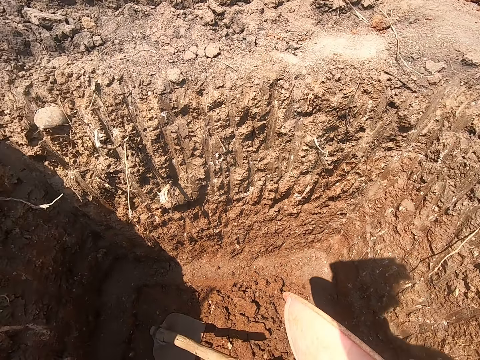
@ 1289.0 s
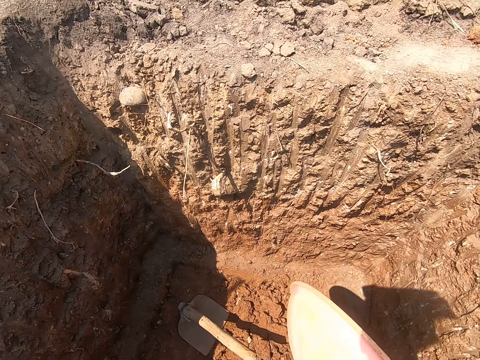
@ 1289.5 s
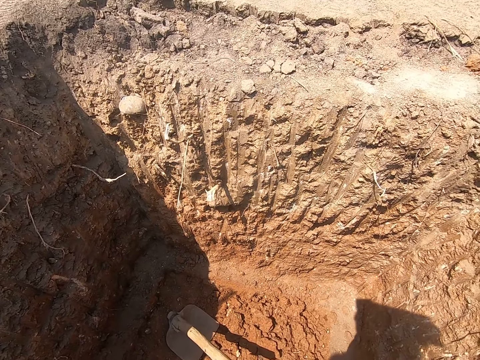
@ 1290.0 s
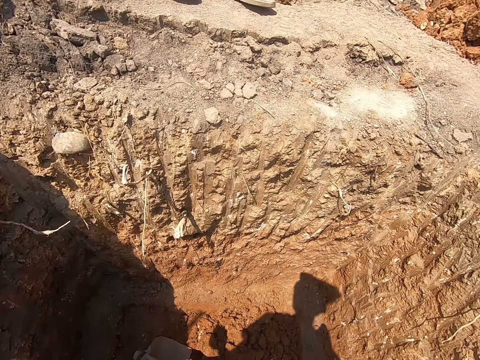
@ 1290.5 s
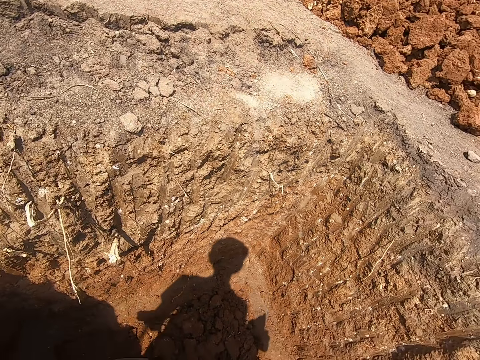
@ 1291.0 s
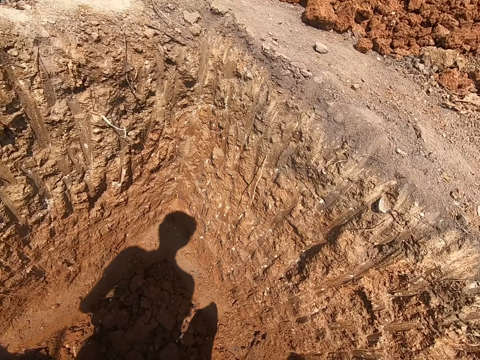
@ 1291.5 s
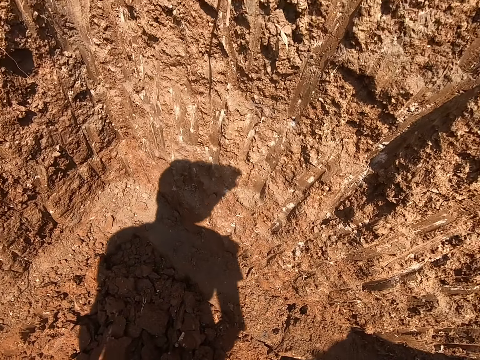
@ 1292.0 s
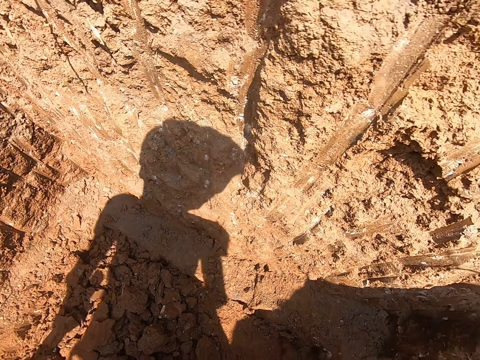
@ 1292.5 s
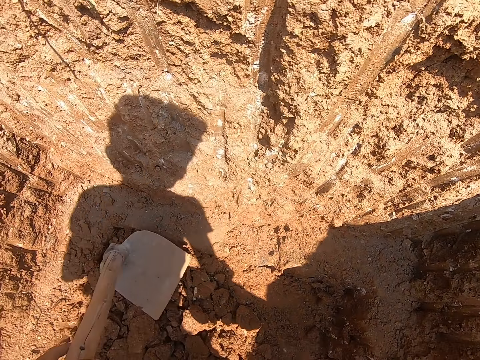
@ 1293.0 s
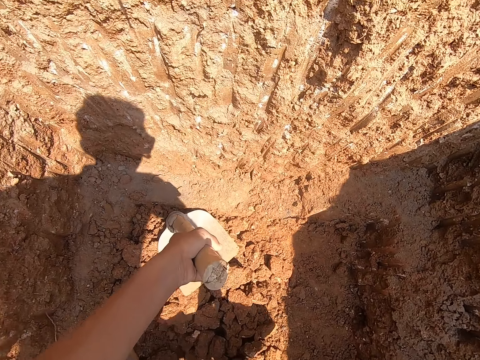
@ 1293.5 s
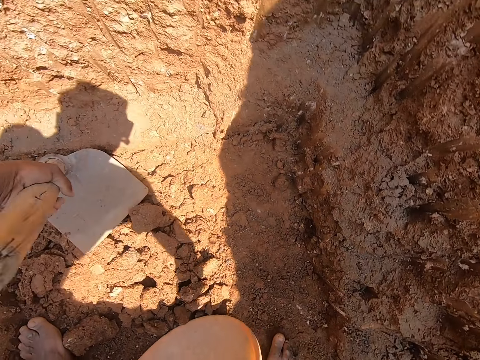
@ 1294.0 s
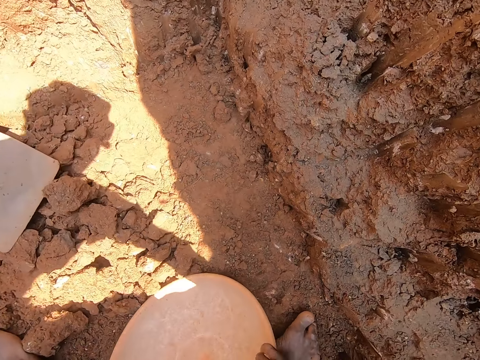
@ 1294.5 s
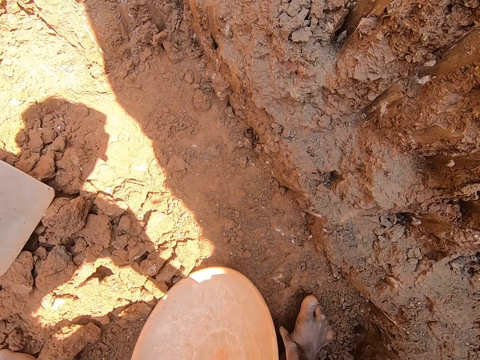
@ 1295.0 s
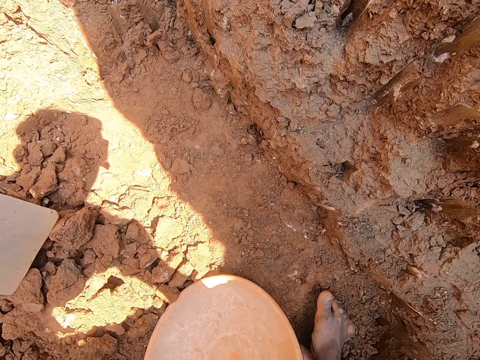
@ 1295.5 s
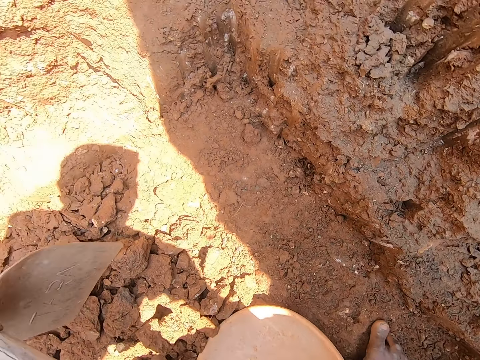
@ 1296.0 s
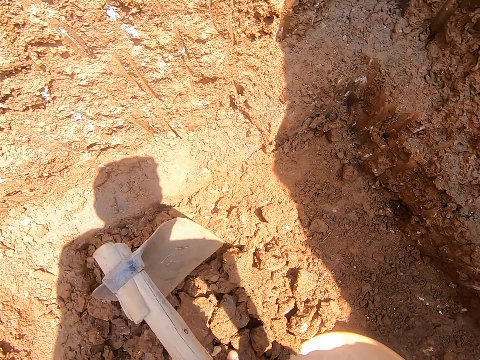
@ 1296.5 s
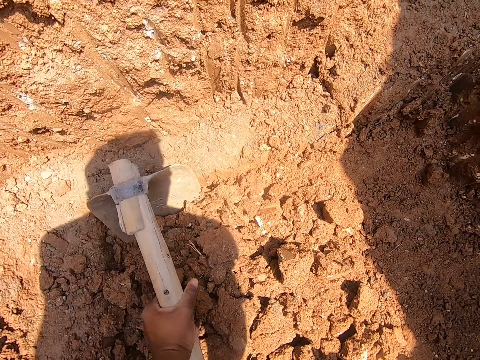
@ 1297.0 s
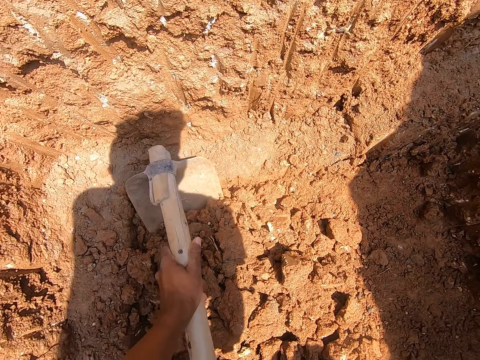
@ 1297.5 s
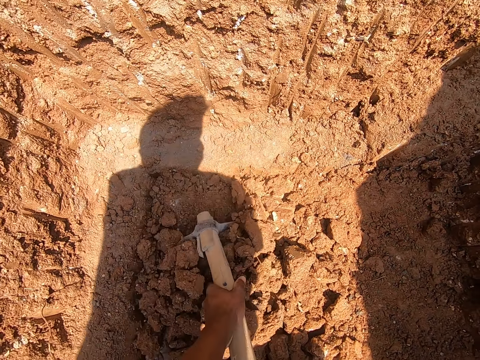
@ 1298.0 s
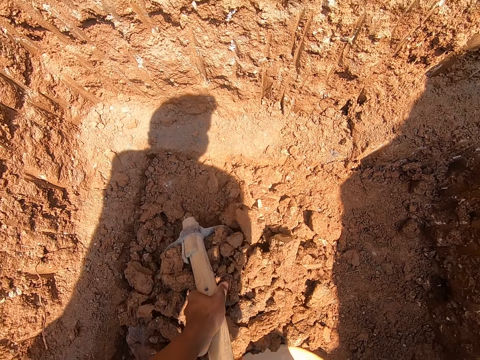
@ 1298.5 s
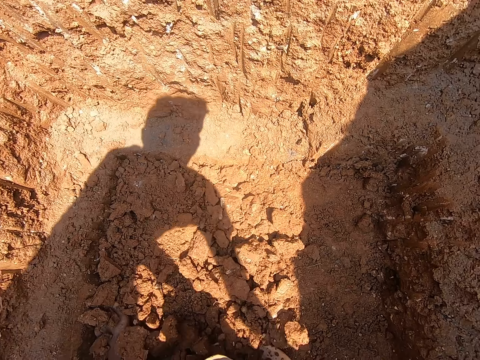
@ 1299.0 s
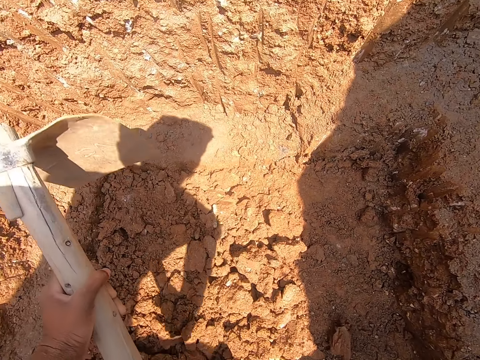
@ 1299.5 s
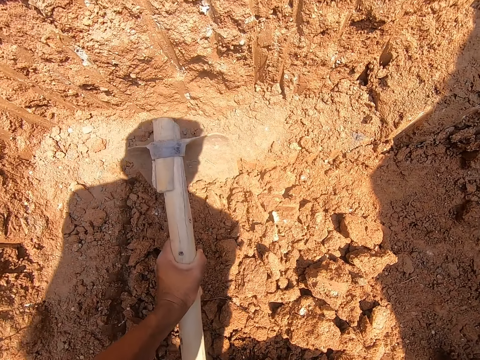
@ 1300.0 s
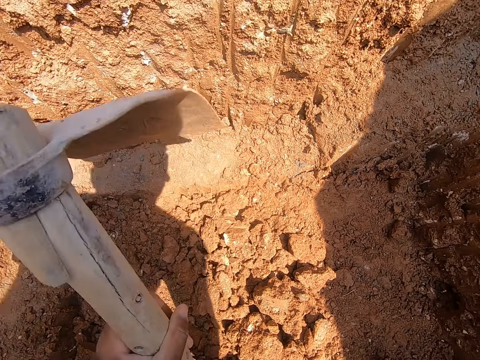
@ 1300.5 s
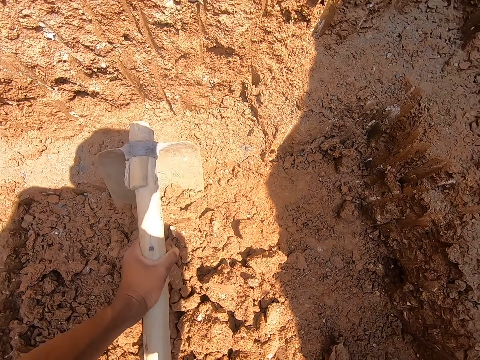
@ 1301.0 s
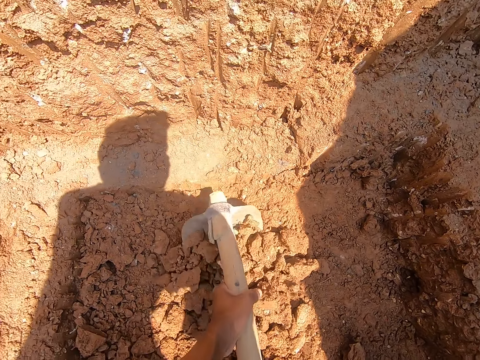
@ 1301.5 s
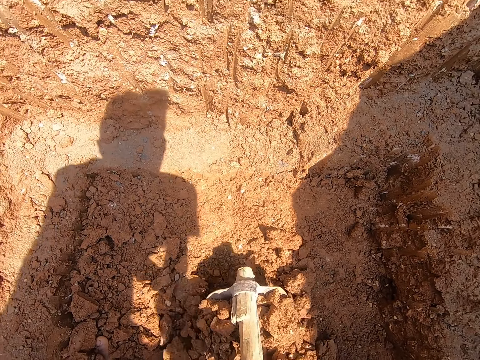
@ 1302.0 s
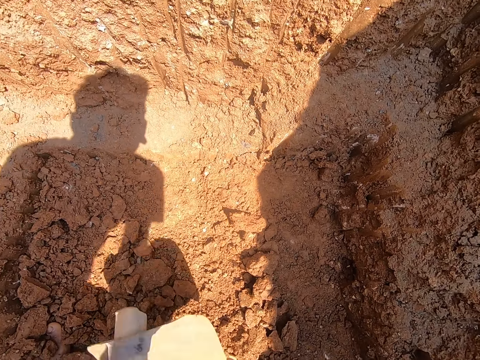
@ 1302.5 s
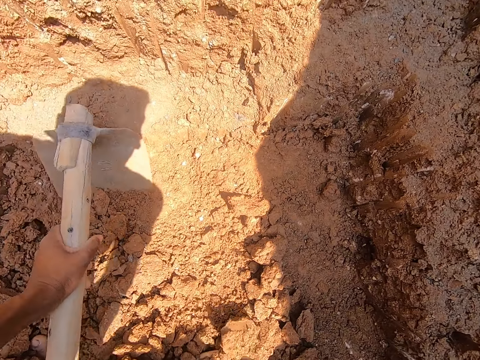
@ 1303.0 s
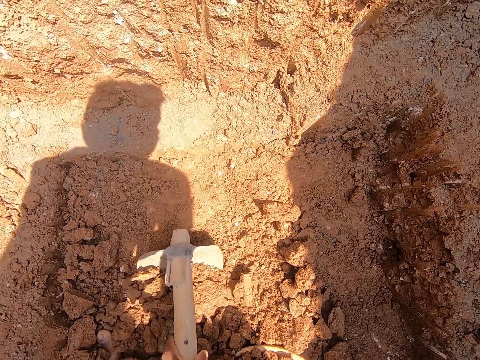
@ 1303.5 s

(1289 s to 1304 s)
The camera wearer turns around. He drops the head pan on the ground. He bends down. He holds the hoe in his left hand to the ground. He packs the clay sand into the head pan with the hoe in his hands. He gathers the sand with a jembe.

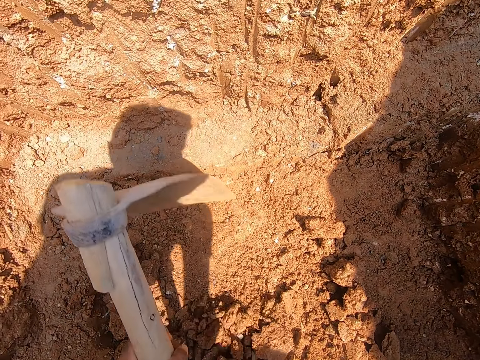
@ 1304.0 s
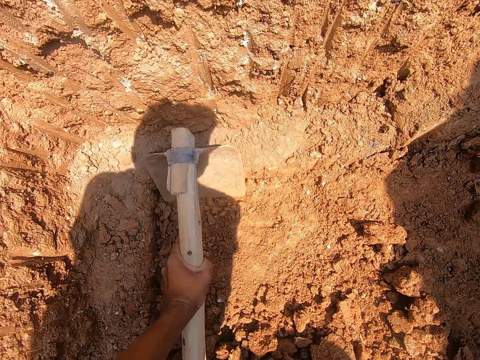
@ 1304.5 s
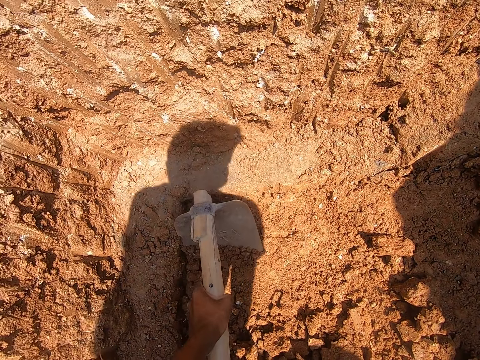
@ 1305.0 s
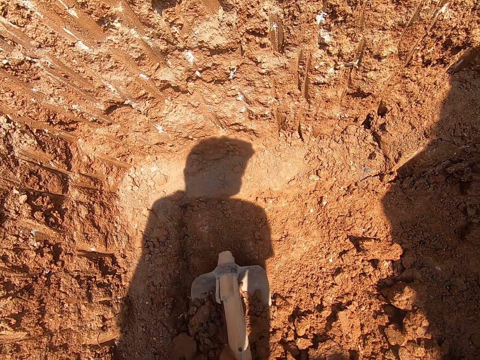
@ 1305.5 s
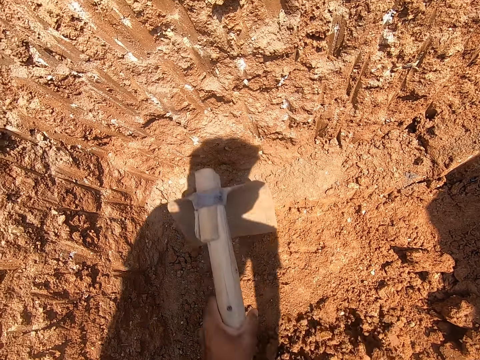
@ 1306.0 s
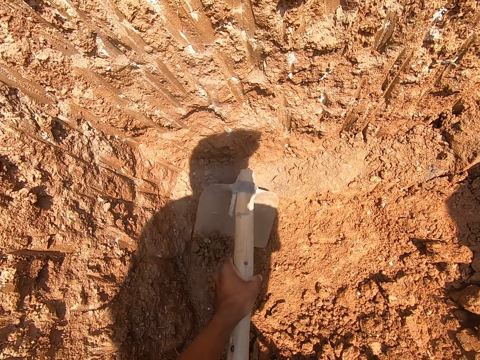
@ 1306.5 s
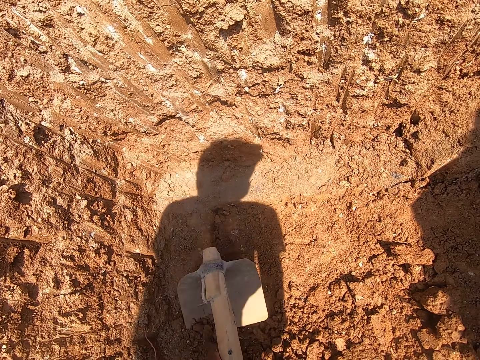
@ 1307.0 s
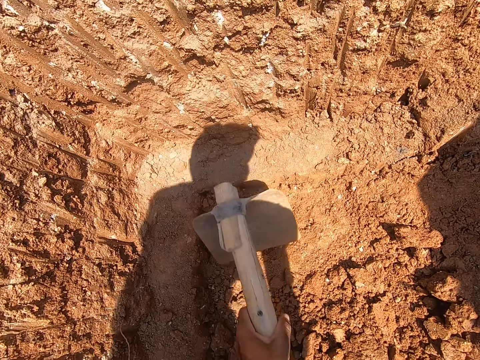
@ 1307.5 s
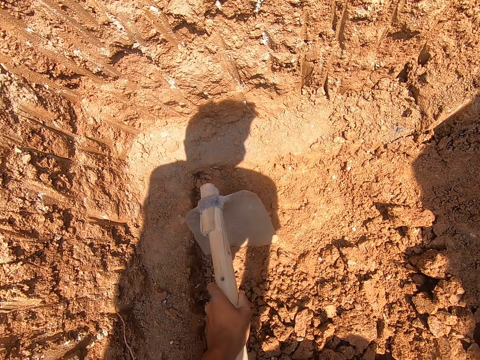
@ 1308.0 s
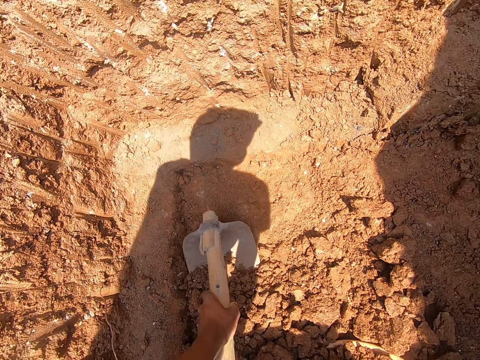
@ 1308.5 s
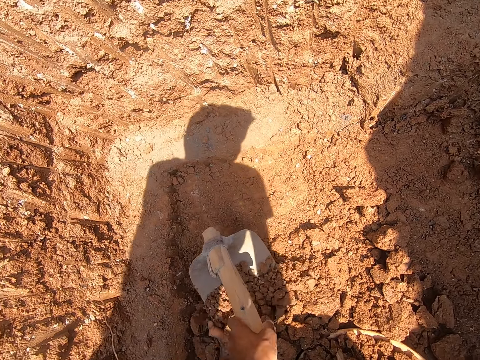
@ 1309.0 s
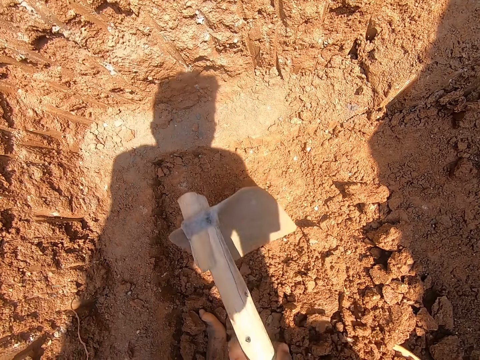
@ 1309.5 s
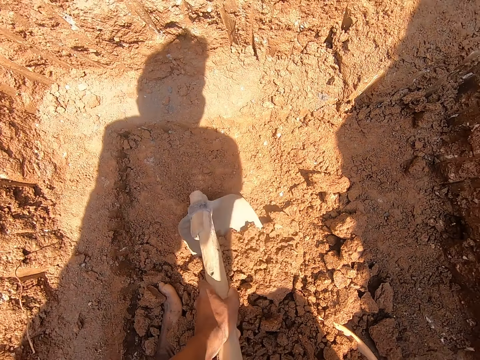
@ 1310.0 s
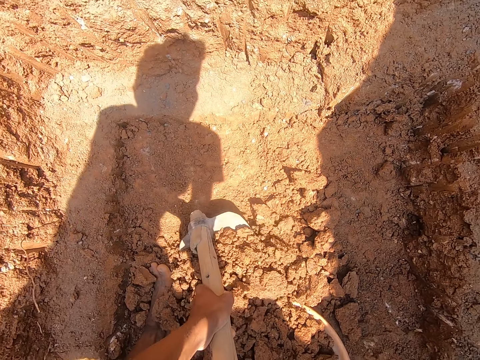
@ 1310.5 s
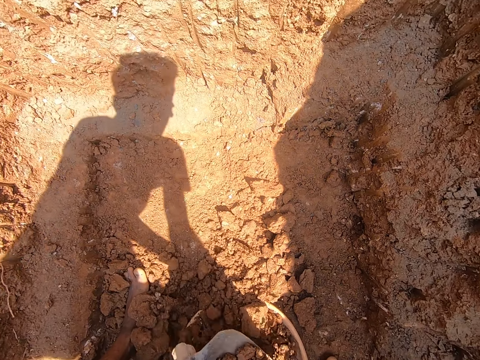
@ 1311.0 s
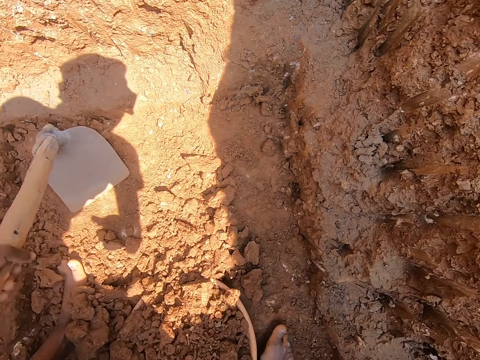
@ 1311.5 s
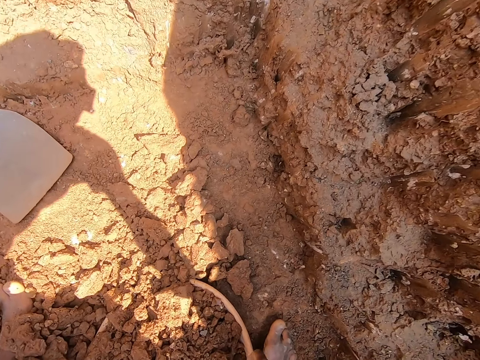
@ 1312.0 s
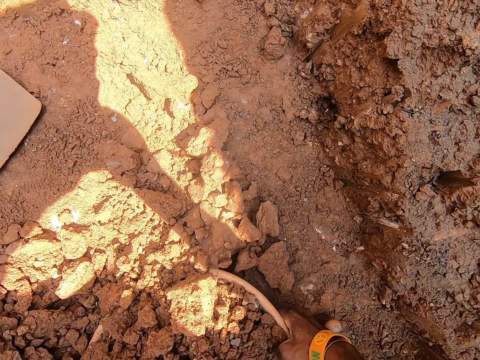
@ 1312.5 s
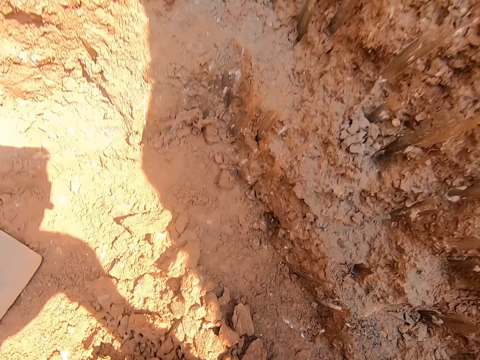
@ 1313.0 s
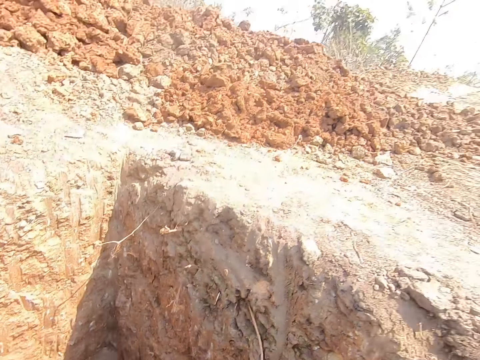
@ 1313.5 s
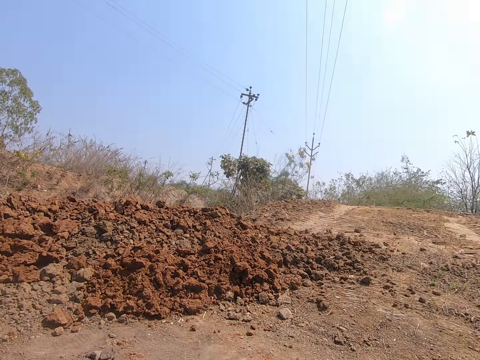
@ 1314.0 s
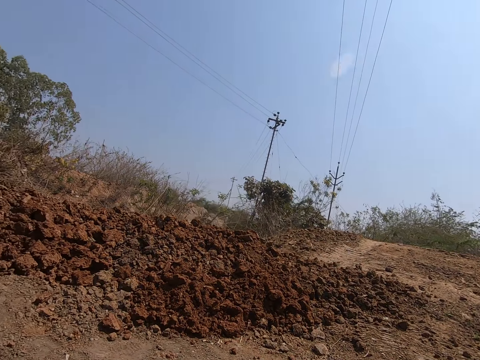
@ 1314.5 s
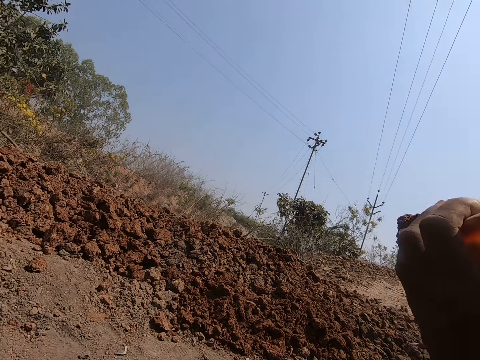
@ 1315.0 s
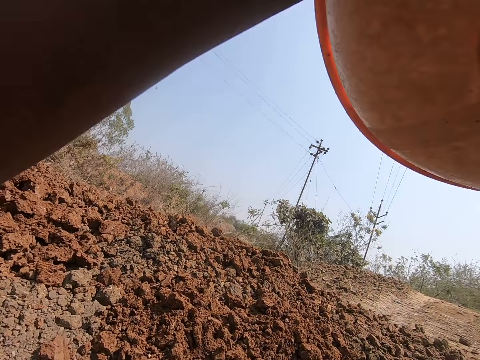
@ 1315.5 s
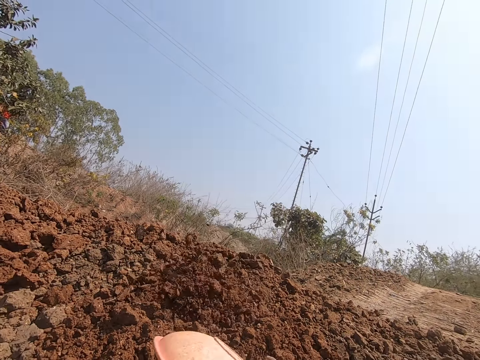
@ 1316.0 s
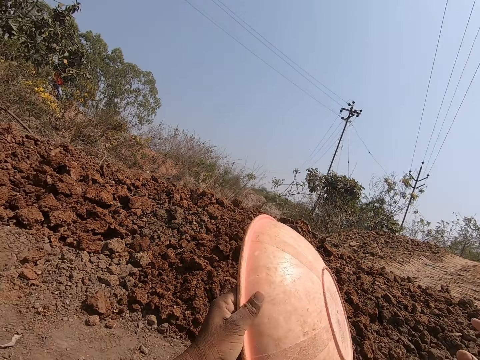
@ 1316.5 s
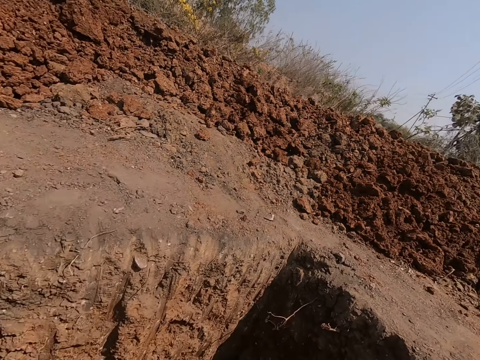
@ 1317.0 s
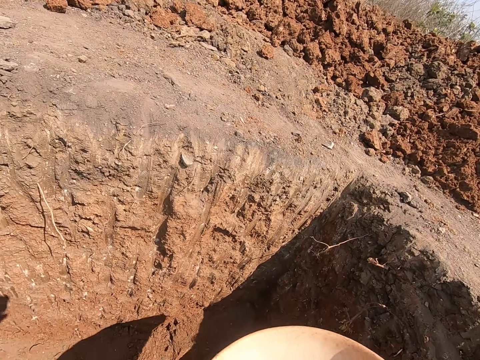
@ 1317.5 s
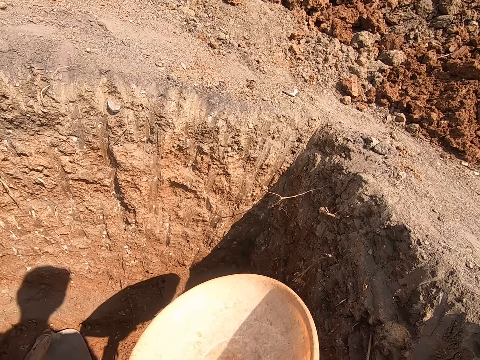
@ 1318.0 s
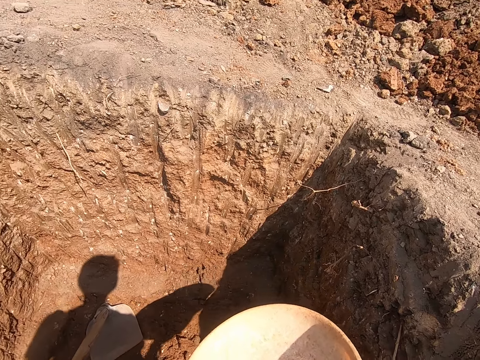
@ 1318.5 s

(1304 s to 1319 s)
The camera wearer carries the head pan with clay sand from the ground with his hands. He holds a basin. He turns around. He pours the clay sand inside the head pan on the ground. He holds the basin. He turns around.
